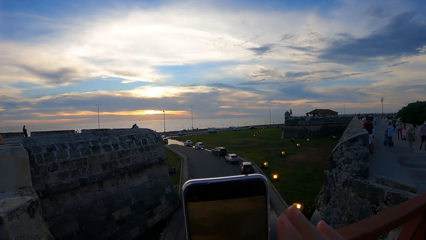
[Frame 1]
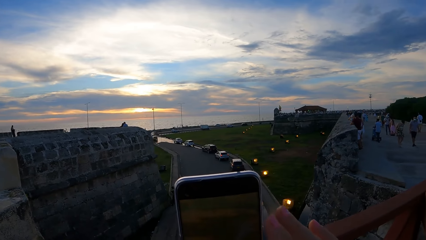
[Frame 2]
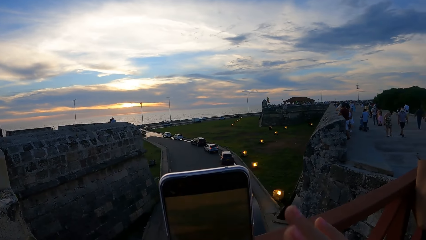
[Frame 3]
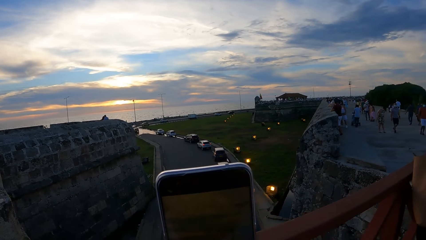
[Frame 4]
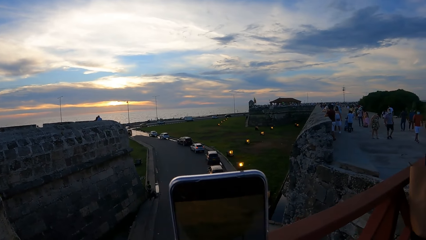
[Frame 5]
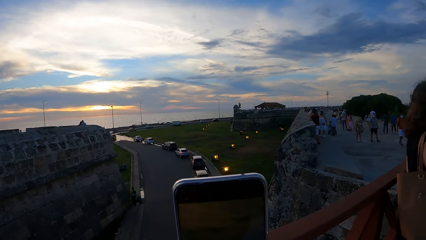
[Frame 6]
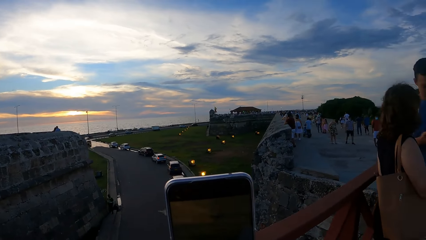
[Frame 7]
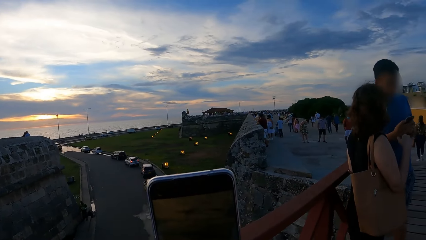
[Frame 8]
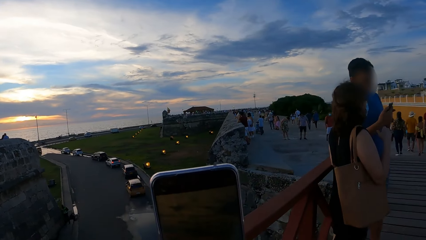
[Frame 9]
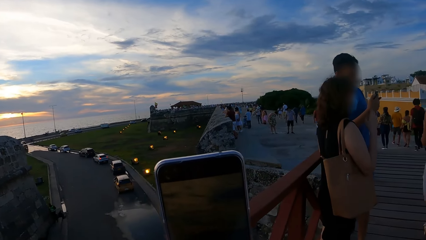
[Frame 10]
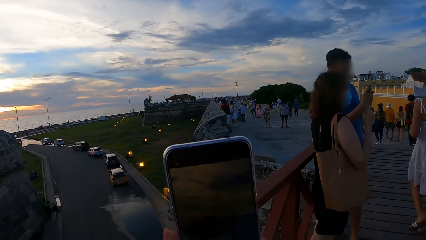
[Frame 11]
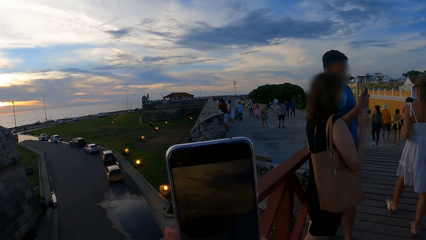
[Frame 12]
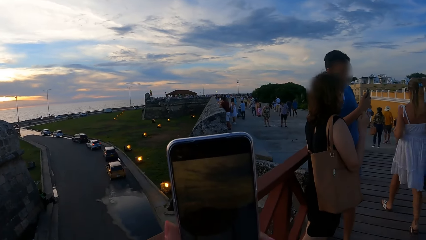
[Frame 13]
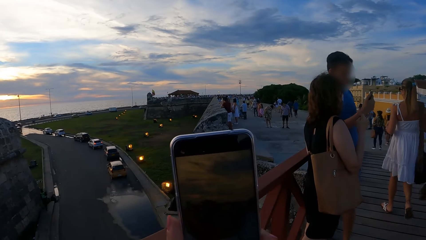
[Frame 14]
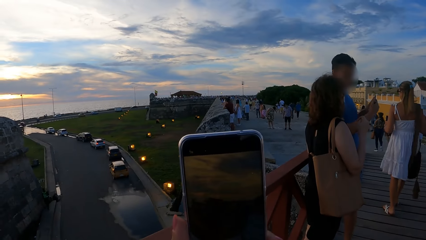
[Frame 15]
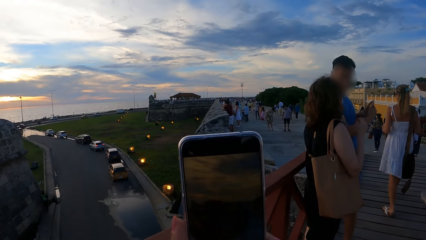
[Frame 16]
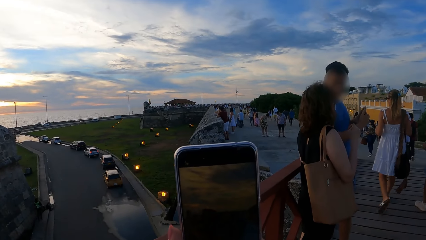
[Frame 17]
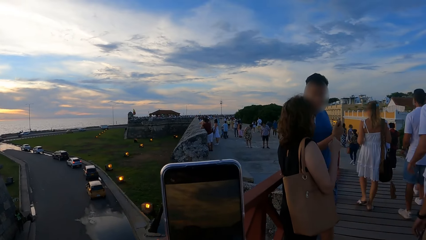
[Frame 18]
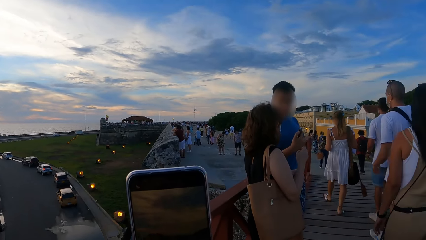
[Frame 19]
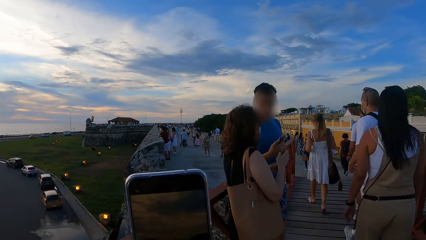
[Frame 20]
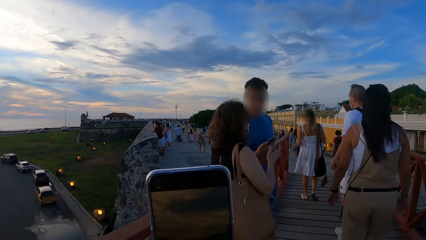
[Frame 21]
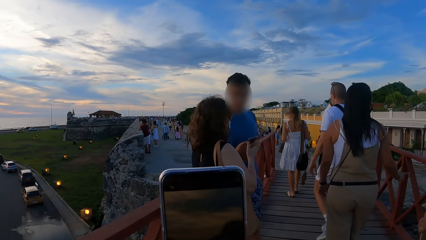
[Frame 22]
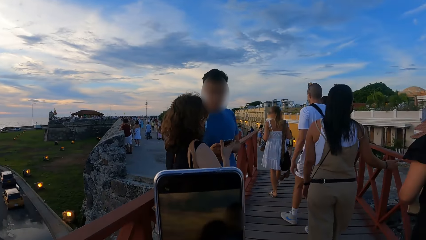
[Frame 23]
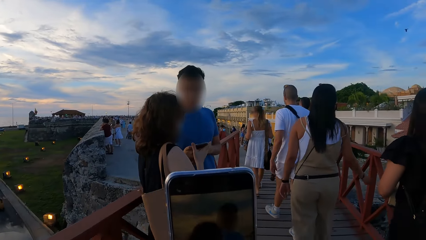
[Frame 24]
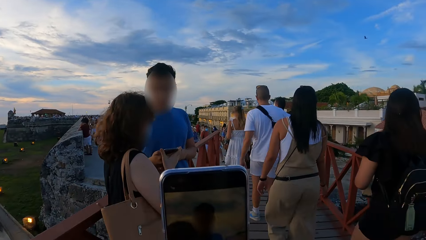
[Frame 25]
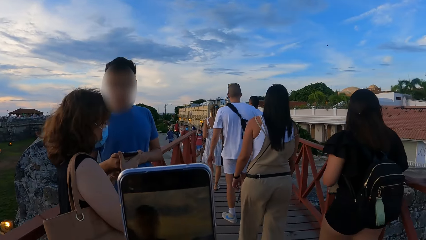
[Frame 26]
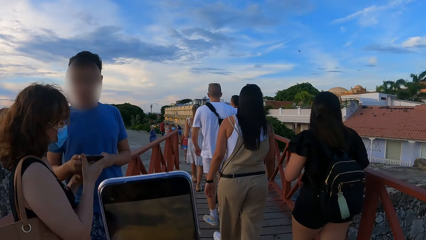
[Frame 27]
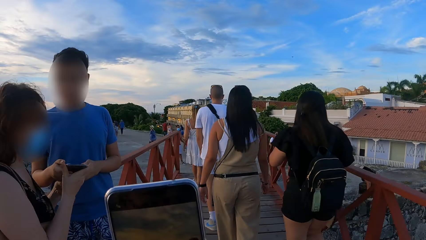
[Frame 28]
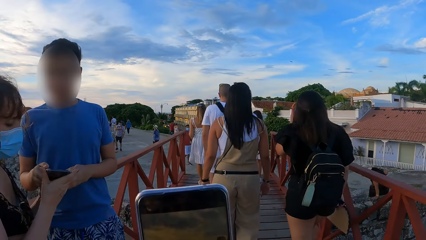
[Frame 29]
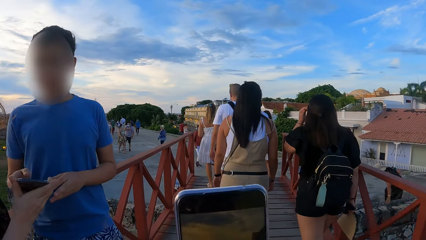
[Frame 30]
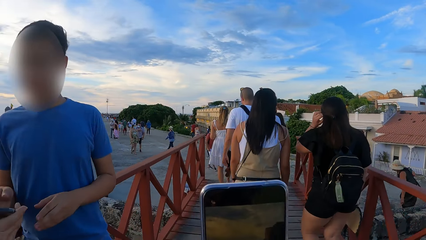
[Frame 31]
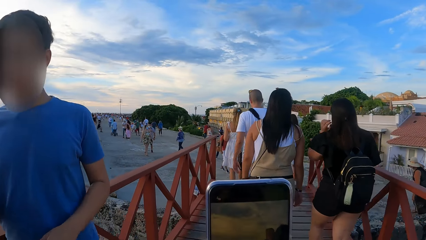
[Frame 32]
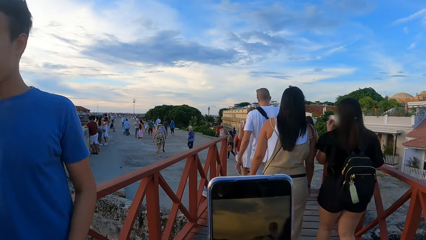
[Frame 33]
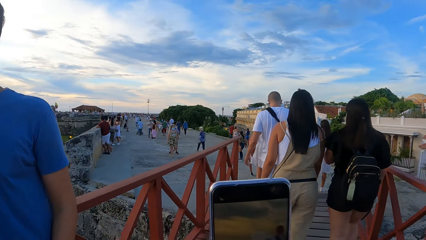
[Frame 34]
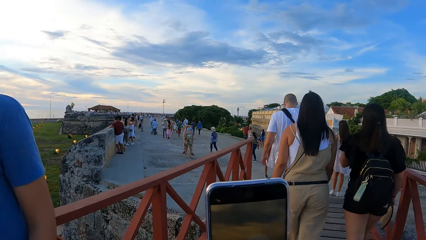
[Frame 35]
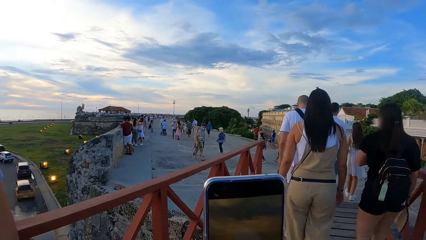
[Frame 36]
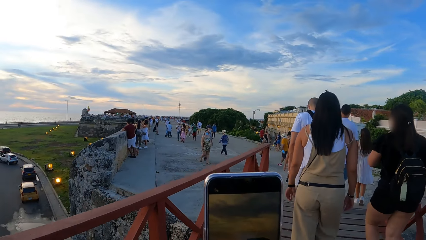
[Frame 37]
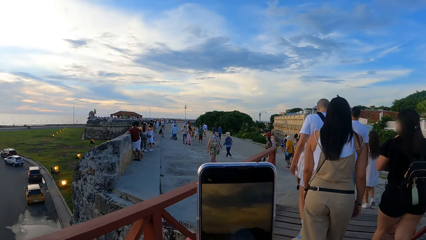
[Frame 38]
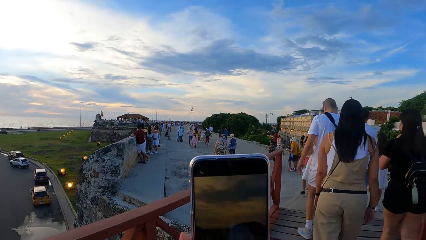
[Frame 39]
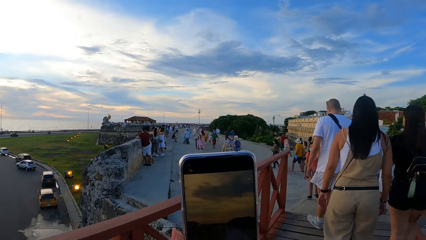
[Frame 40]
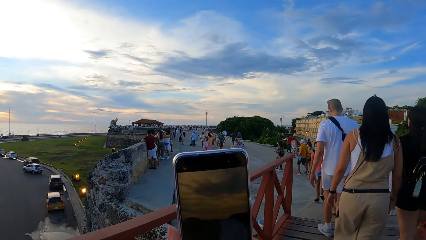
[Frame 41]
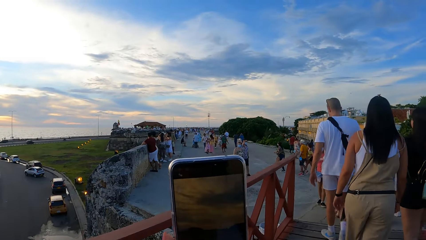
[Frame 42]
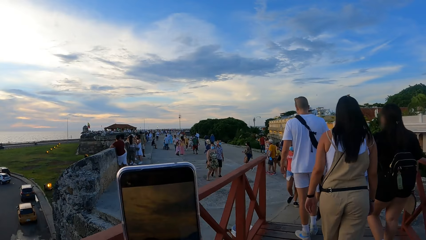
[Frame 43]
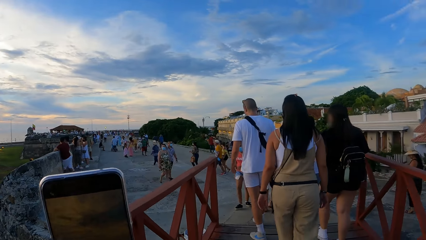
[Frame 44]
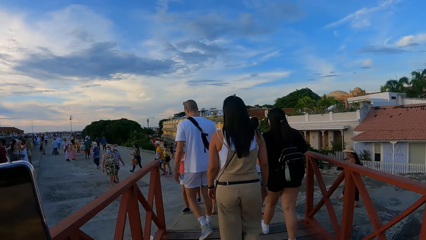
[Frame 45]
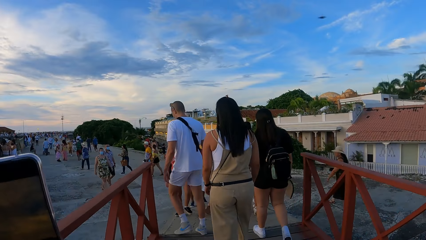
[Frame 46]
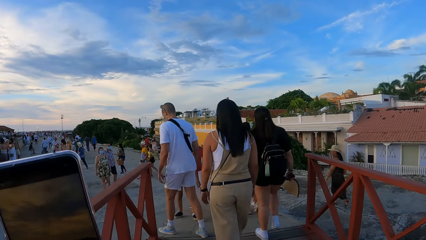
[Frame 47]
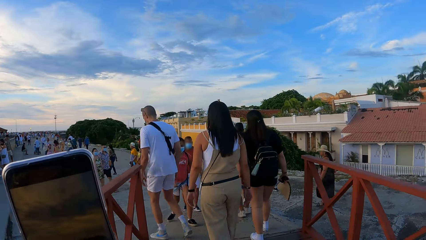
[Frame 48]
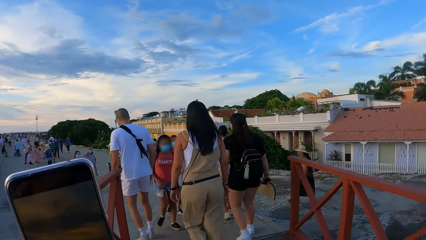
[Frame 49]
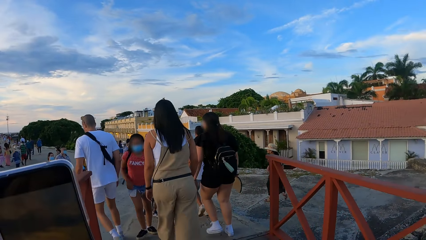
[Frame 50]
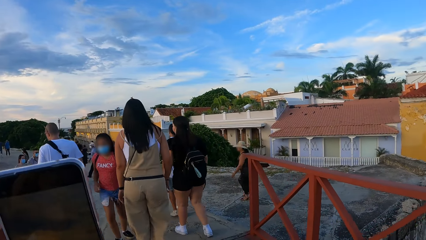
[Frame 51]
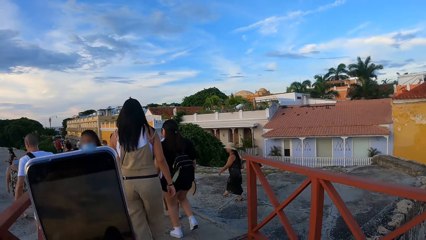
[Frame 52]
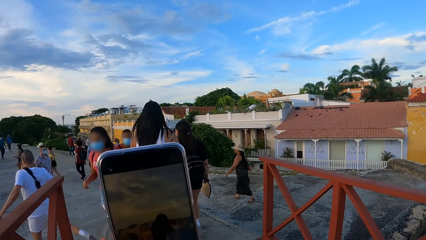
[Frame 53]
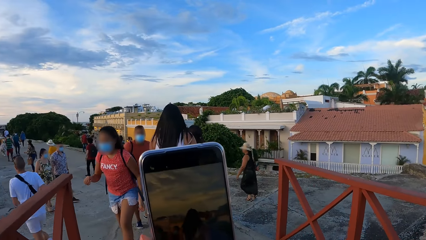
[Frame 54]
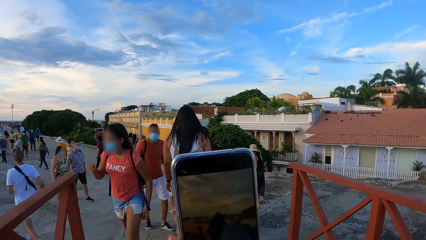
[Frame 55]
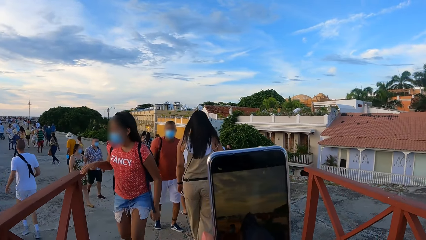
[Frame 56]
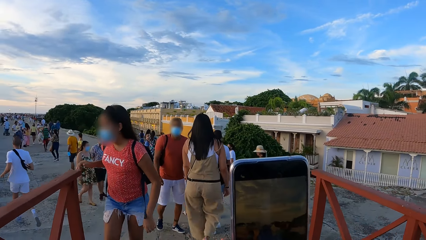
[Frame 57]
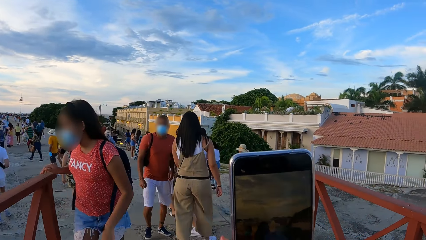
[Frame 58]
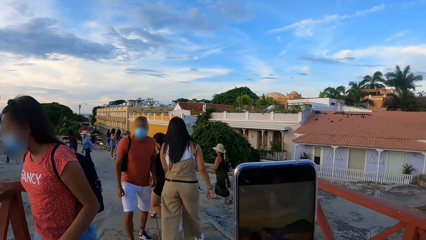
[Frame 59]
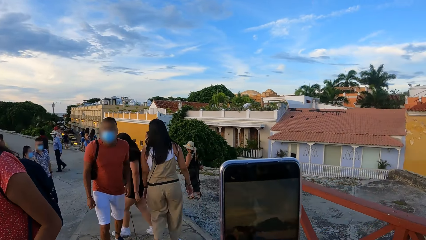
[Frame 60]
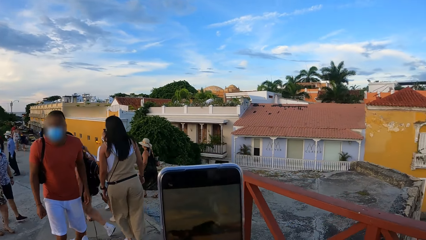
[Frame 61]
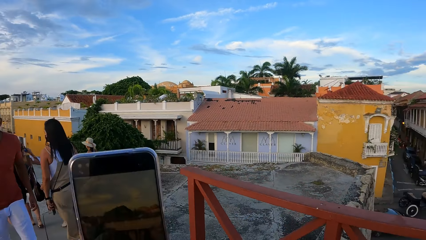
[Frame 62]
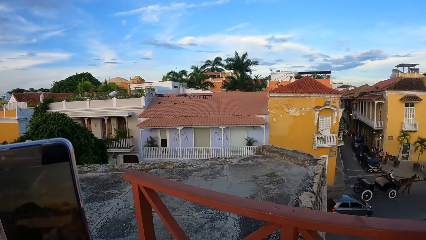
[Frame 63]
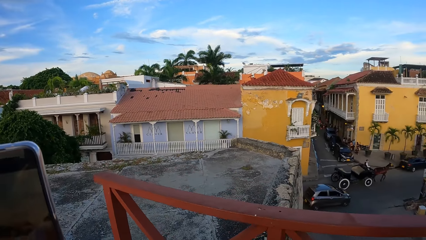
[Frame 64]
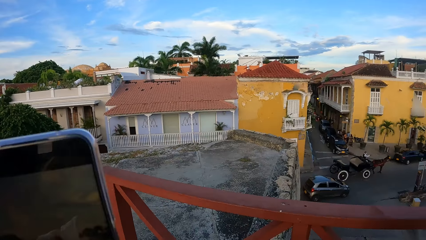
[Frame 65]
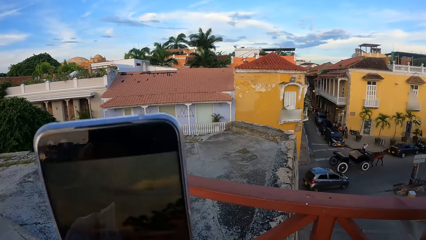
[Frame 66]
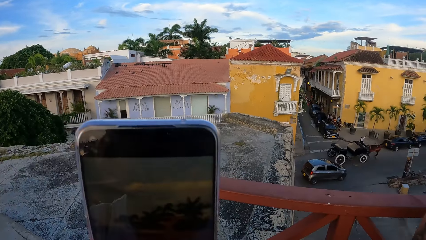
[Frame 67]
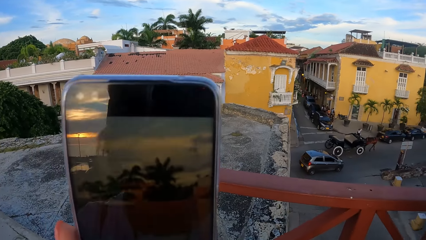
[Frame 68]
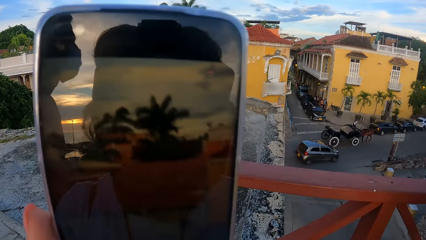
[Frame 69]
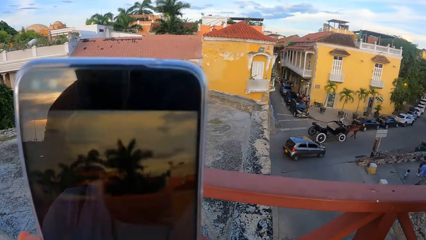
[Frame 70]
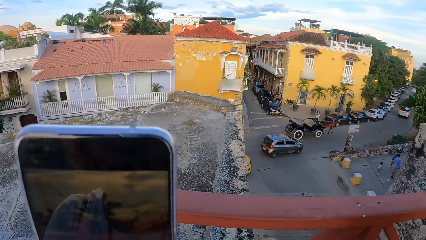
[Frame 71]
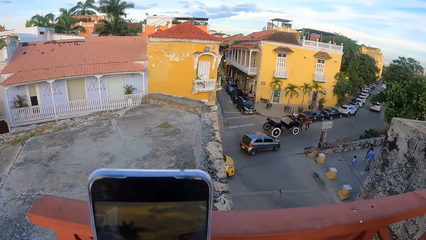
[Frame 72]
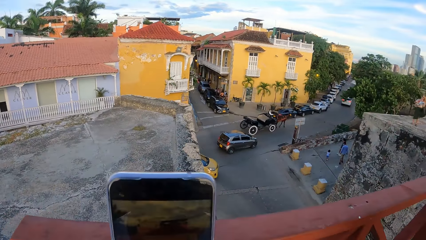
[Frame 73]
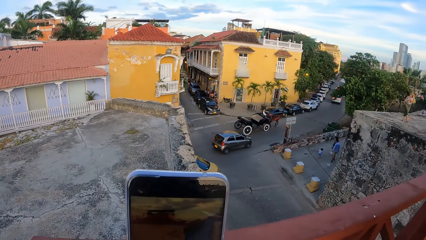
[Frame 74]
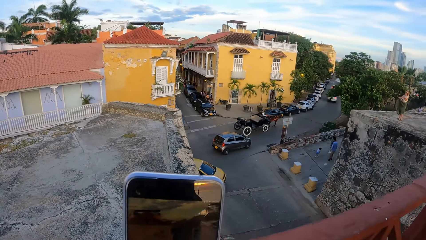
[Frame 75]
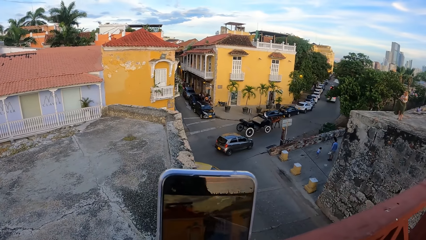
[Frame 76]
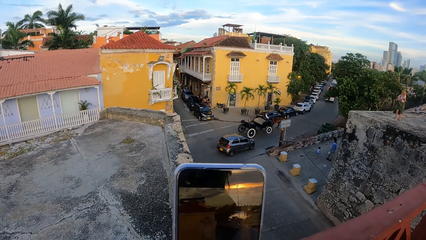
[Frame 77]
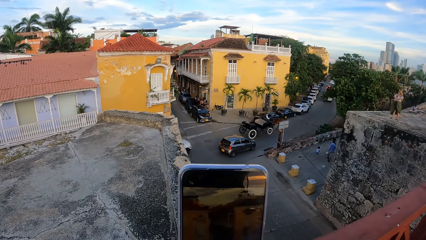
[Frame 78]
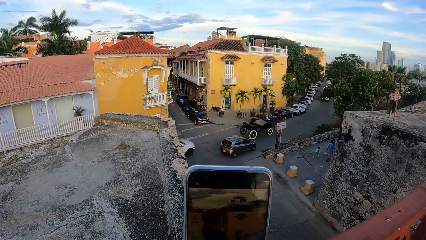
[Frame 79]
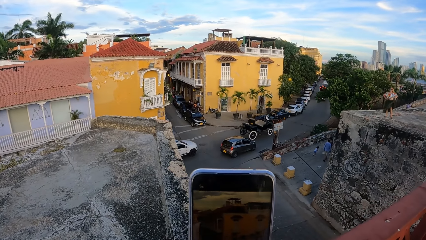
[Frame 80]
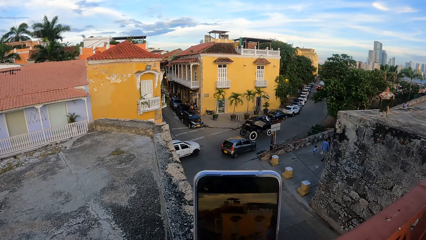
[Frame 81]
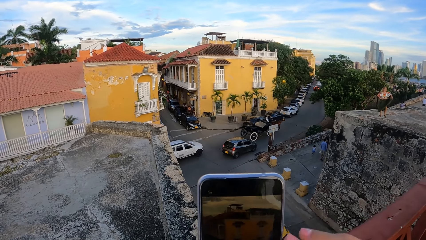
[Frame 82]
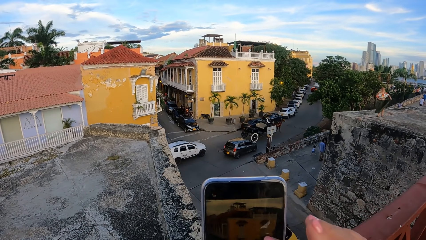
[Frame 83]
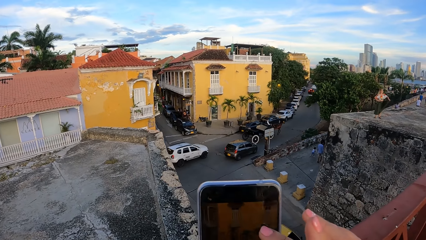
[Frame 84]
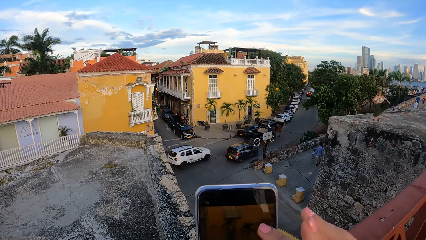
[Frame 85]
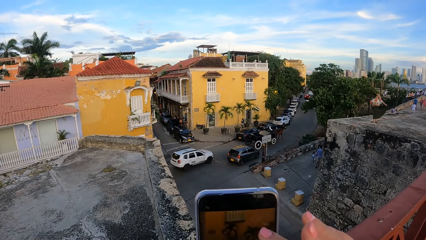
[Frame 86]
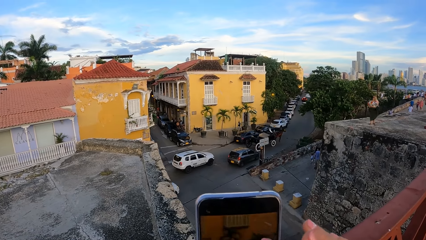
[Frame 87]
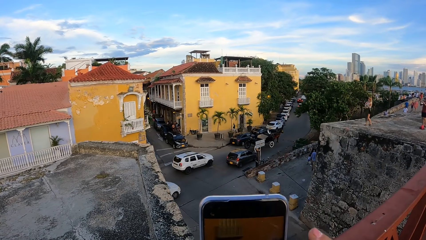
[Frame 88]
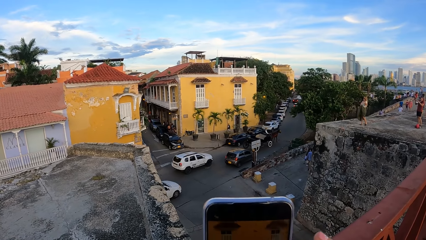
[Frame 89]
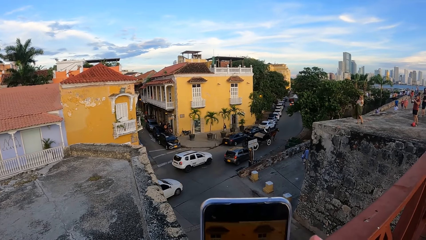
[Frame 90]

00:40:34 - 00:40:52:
The camera wearer walks around. They operate the phone. They walk around. They look around a bridge. They press the phone.
